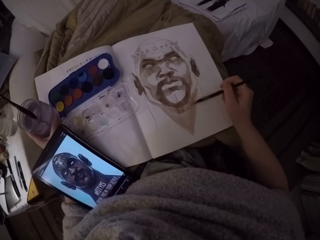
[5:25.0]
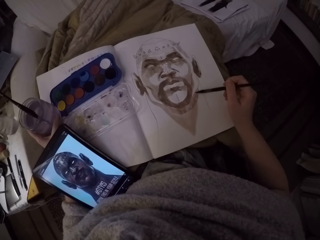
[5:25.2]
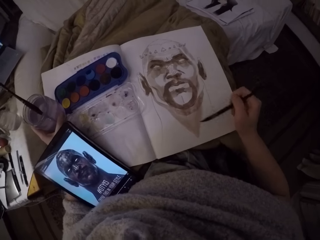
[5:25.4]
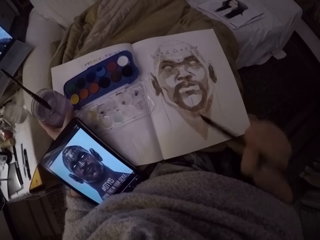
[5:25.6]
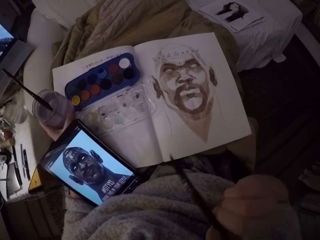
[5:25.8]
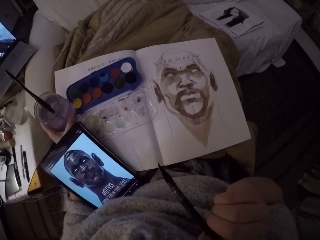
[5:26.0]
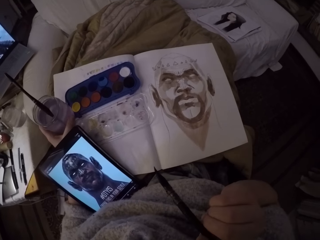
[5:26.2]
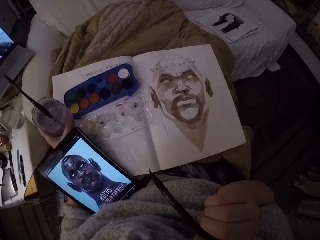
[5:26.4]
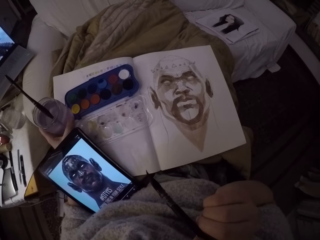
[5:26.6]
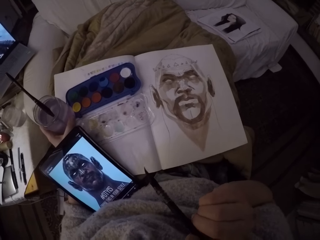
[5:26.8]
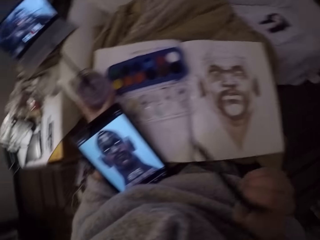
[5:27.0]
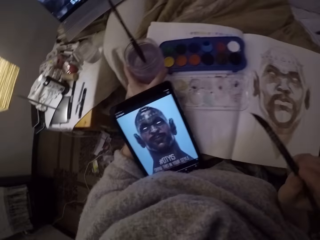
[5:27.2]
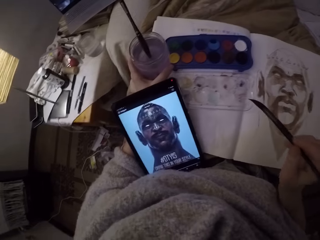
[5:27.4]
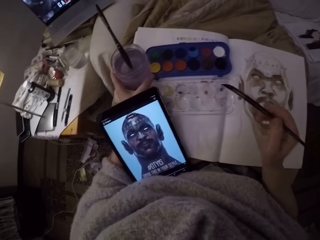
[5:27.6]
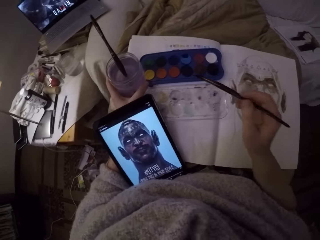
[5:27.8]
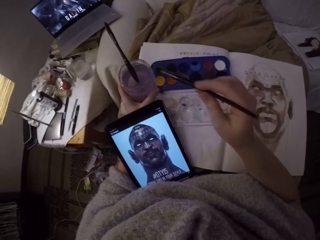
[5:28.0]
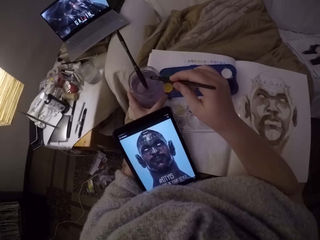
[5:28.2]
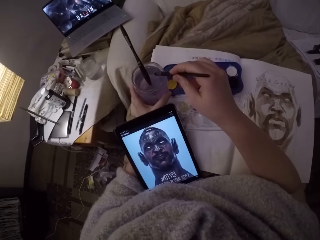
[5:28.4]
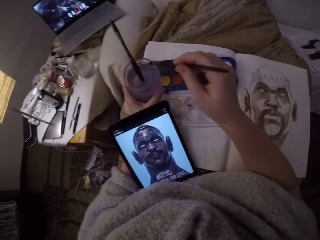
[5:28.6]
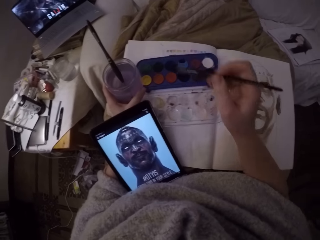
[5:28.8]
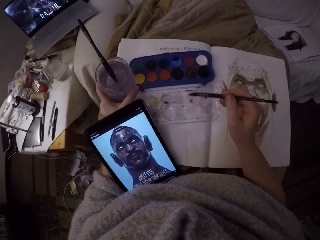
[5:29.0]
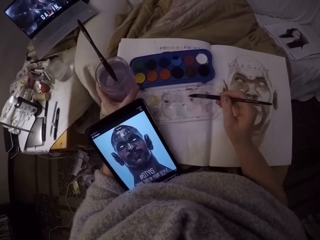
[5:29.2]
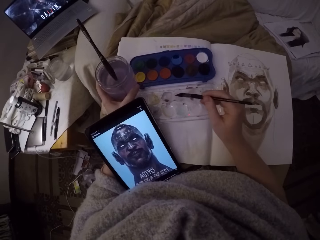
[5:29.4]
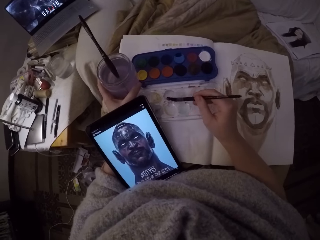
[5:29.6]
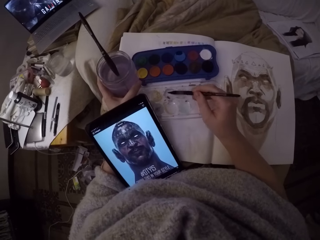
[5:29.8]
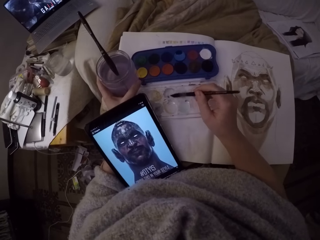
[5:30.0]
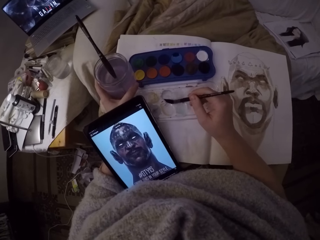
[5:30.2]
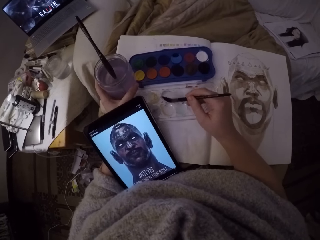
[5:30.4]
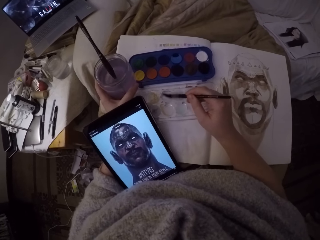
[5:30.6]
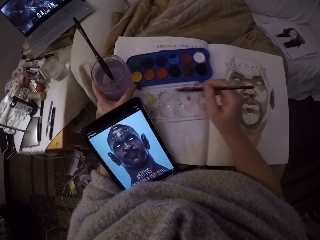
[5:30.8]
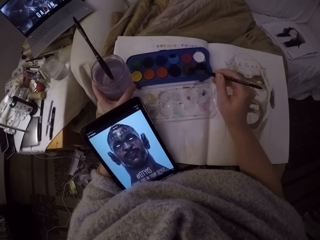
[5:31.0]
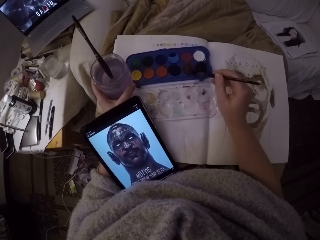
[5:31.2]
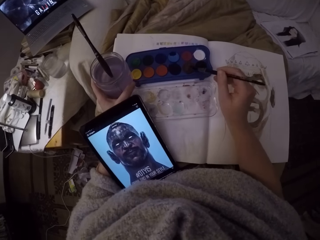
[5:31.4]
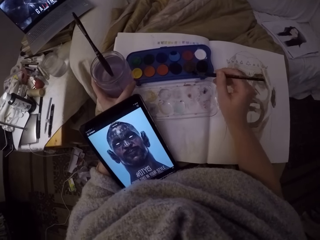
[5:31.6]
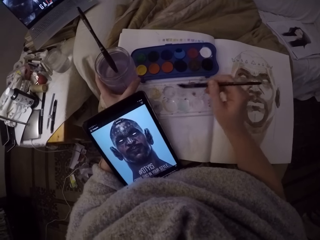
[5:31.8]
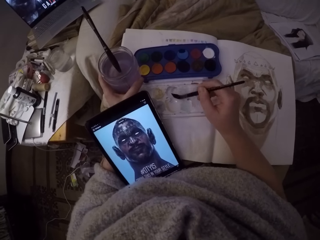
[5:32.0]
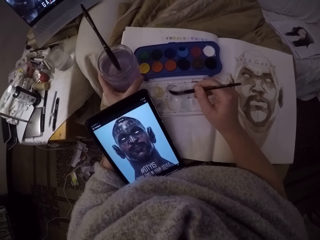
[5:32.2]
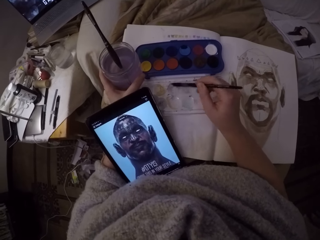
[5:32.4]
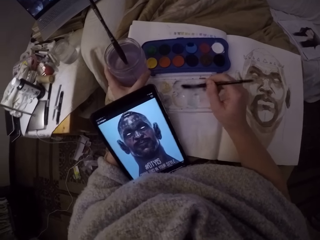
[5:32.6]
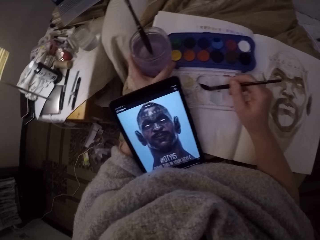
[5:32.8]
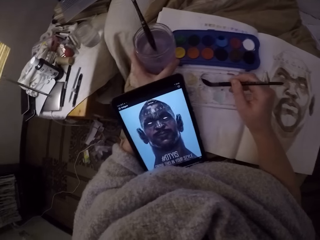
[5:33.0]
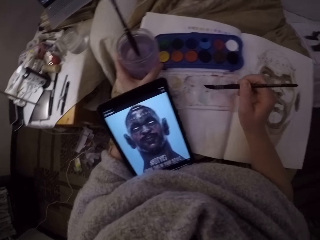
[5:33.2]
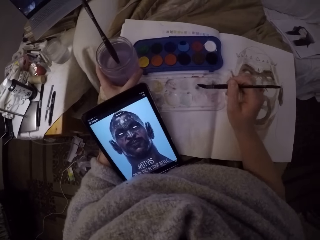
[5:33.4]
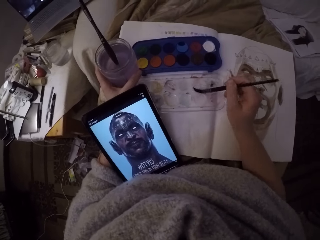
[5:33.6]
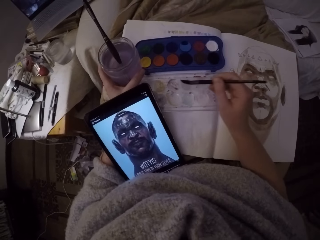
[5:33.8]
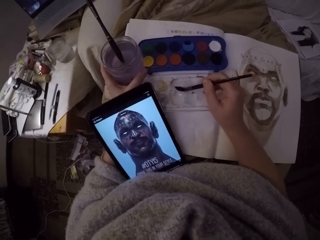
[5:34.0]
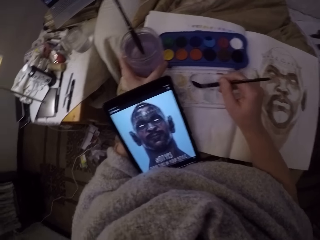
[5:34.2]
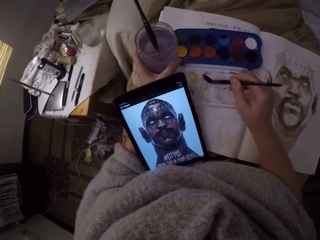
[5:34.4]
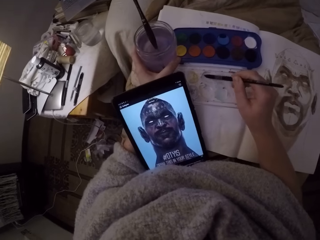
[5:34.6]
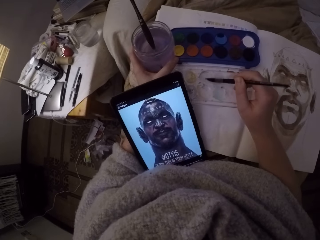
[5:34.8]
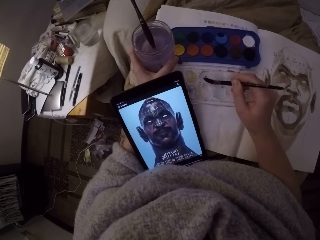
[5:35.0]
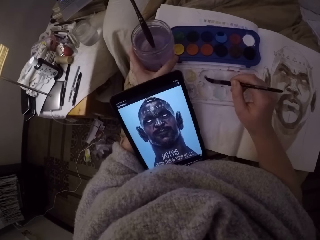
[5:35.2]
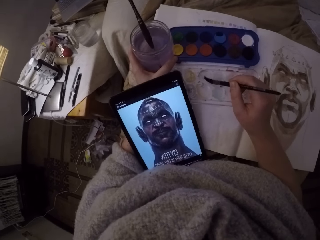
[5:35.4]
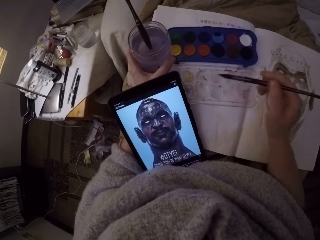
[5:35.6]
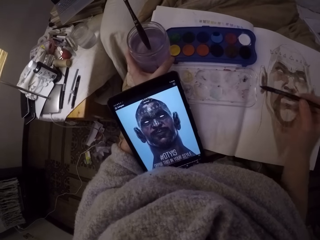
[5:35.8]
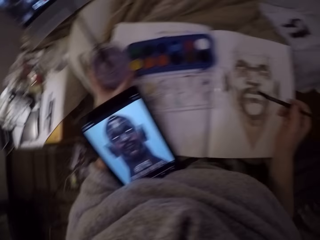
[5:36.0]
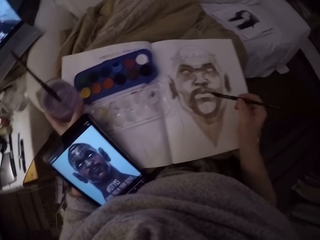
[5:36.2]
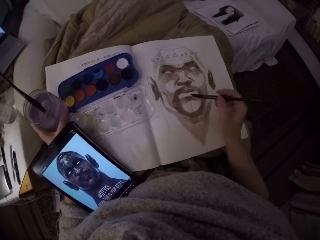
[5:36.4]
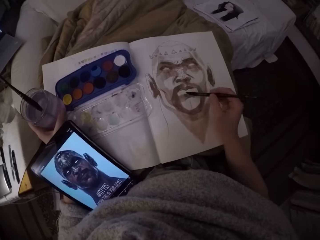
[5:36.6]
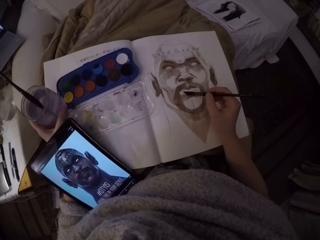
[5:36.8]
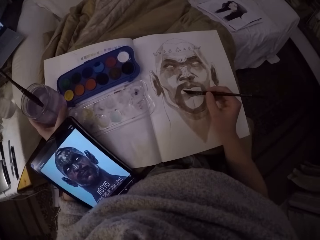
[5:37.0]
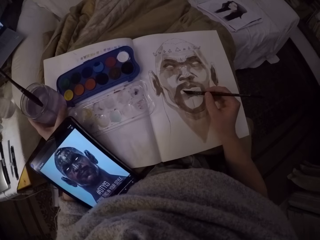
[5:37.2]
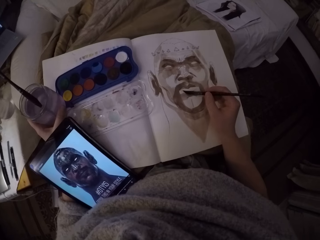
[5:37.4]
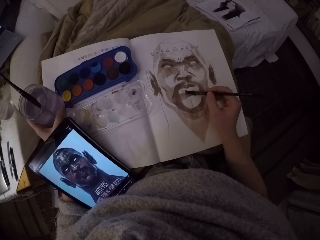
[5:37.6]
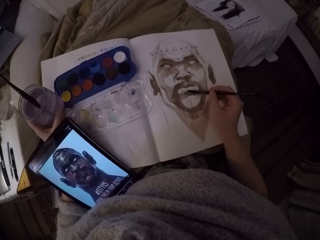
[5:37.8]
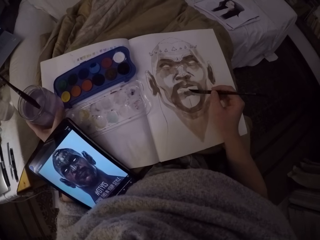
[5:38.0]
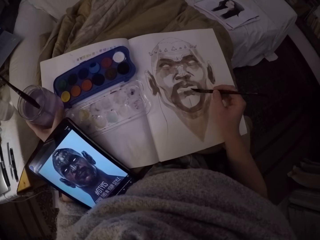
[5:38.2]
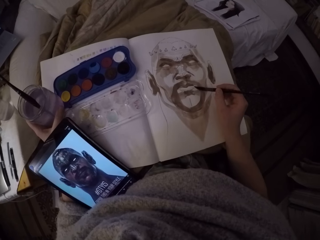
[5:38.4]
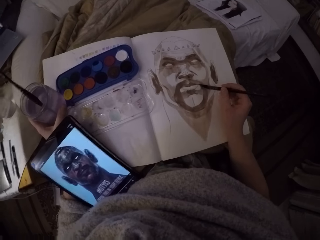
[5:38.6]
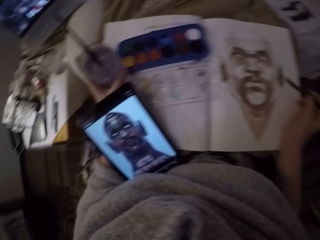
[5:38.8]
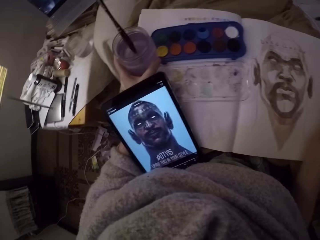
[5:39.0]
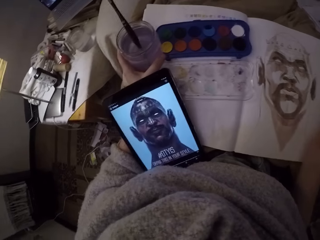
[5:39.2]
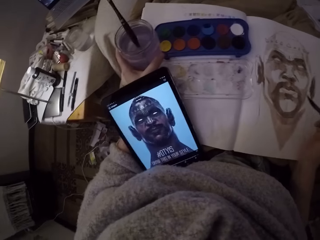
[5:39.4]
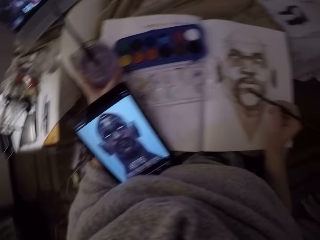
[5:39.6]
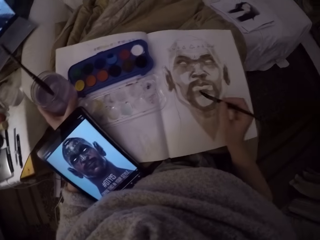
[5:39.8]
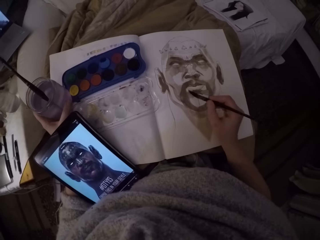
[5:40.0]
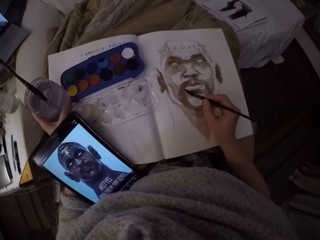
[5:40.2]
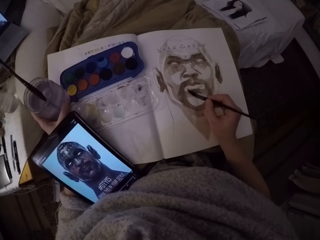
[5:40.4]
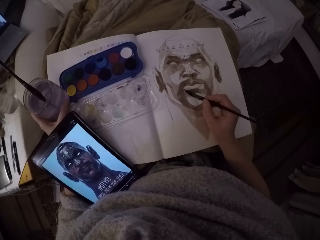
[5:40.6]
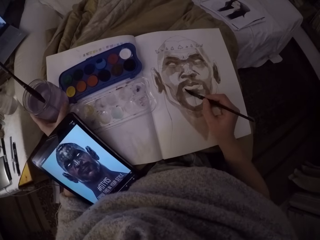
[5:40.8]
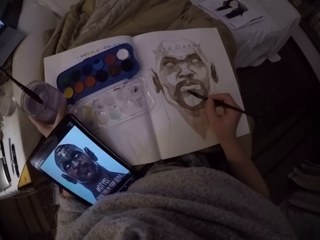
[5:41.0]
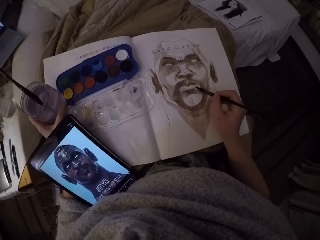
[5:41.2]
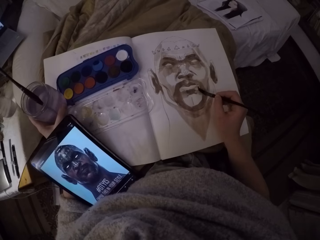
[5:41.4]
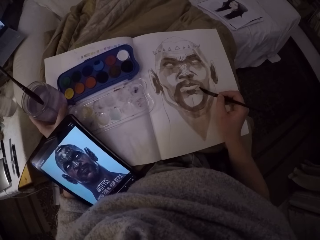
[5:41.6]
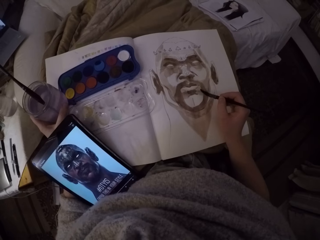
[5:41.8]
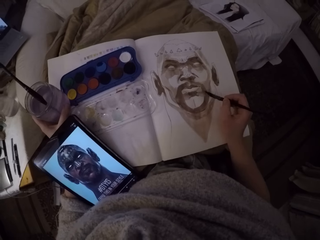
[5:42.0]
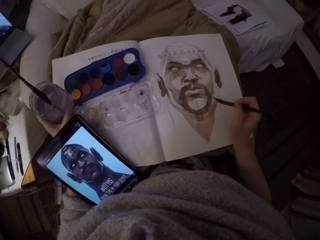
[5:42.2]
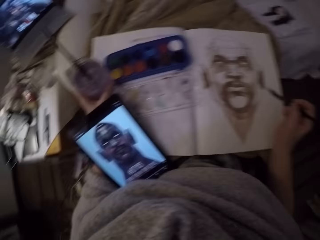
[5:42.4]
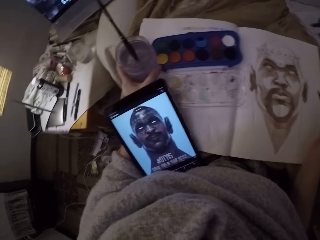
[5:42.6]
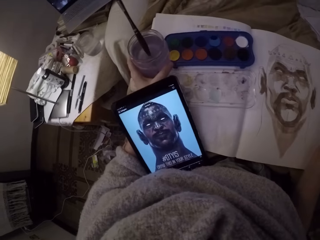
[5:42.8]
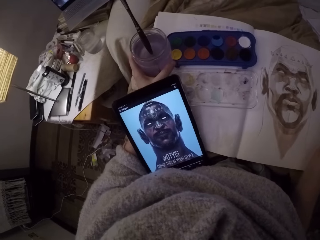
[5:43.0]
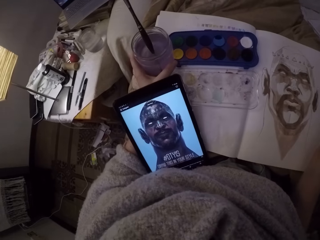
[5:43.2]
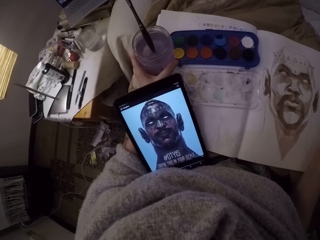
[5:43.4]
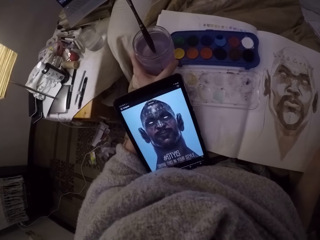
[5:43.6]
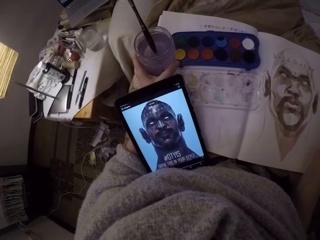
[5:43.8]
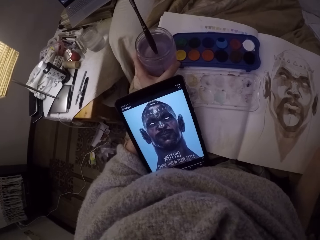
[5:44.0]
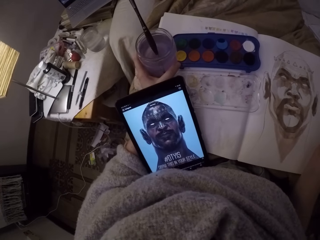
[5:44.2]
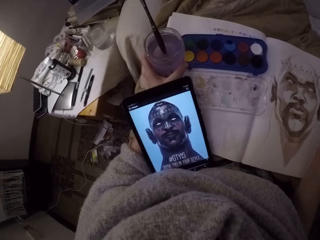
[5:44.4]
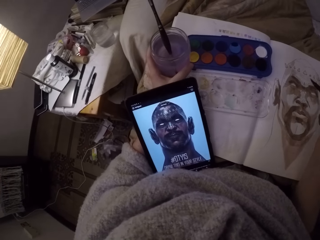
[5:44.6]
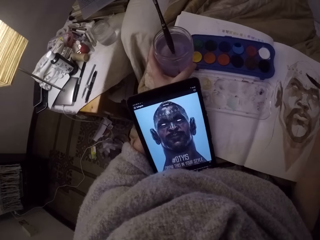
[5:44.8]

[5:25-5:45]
The camera wearer raises his right hand. He drops his right hand. He dips the paint brush inside the paint on his left hand. He removes the paint brush. He rubs the paint brush on an art palette cover. He touches a brown color paint with the paint brush. He rubs the paint brush on the art palette cover. He paints over a sketch. He looks at the image in the phone.

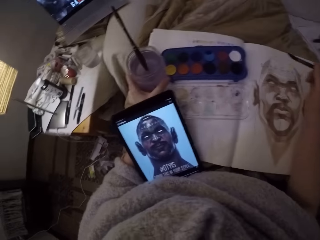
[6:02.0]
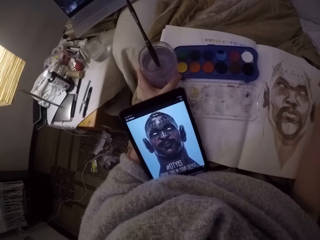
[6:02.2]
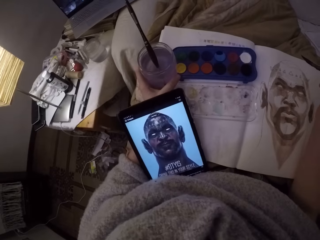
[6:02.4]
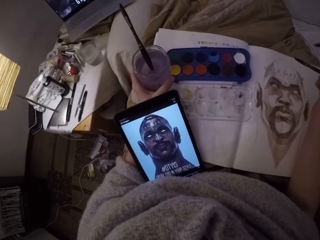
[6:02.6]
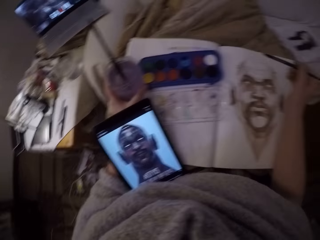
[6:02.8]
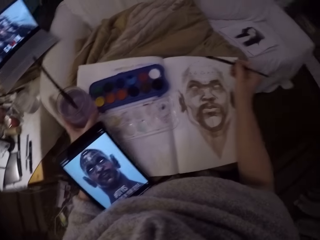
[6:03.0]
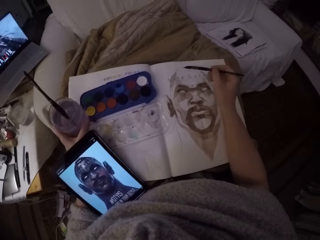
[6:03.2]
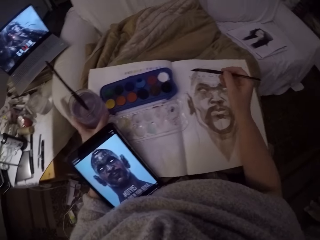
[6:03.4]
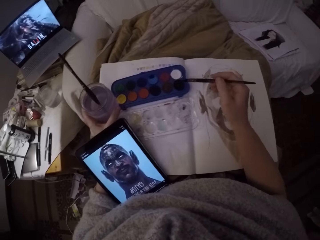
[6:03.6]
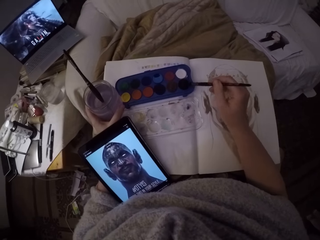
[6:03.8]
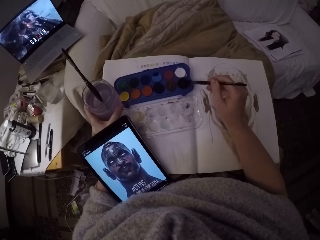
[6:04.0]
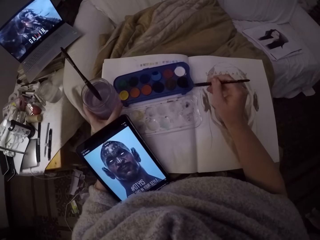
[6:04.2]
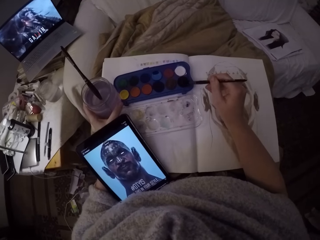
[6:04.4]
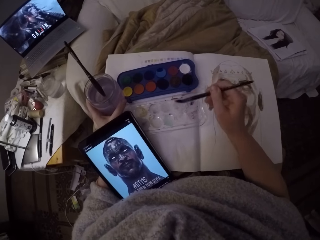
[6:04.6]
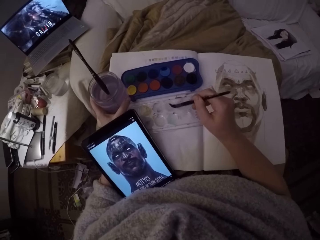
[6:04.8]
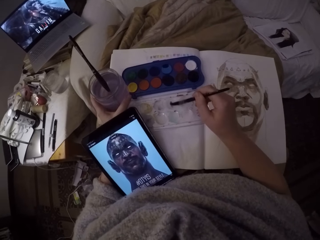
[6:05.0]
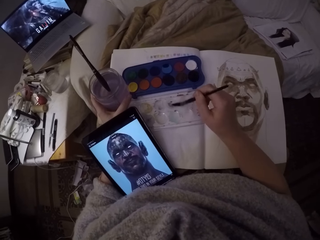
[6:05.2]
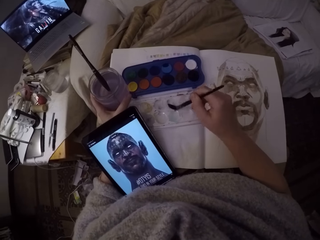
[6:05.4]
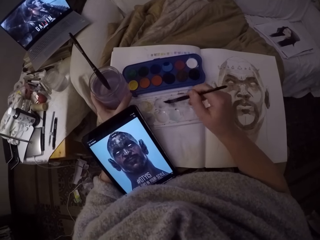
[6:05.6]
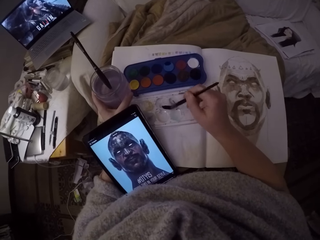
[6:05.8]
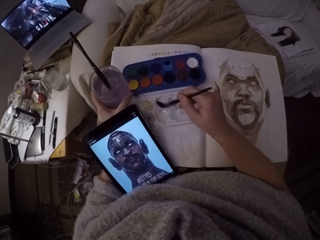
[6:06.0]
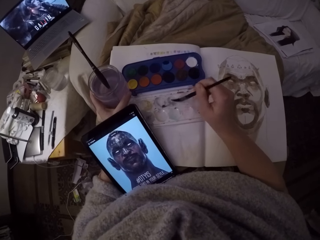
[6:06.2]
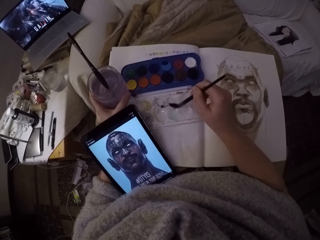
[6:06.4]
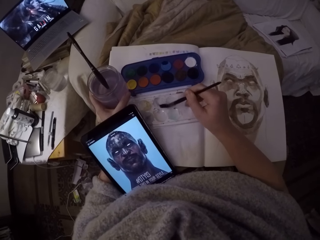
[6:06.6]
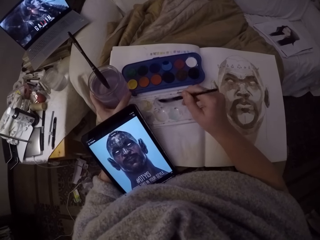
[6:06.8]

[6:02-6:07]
The camera wearer dips the brush in the inks. They touch a black color paint with the paint brush. They rub the paint brush on the art palette cover.
